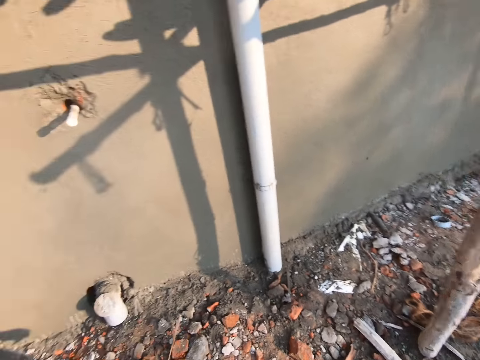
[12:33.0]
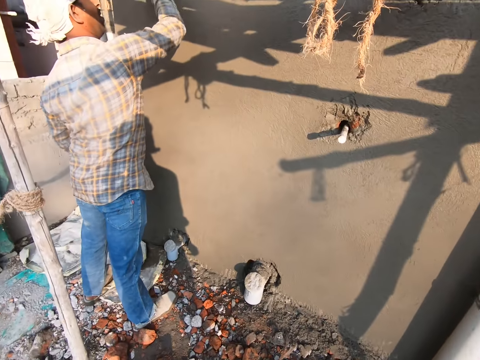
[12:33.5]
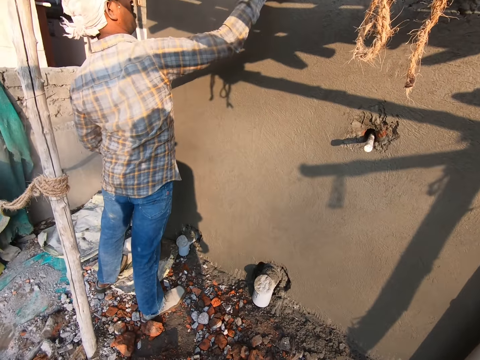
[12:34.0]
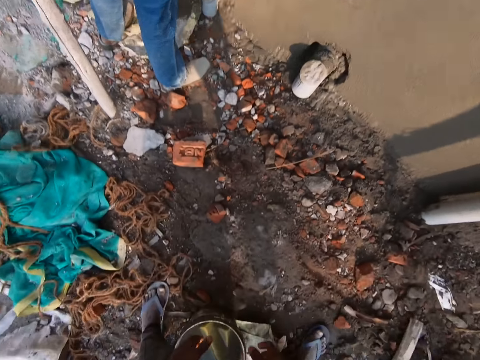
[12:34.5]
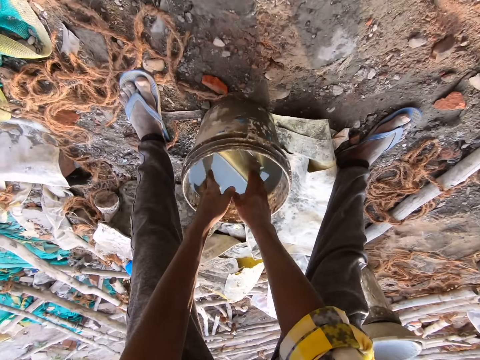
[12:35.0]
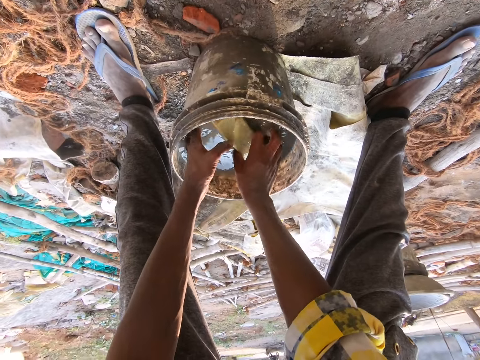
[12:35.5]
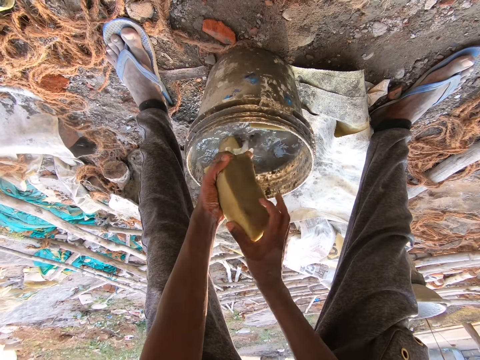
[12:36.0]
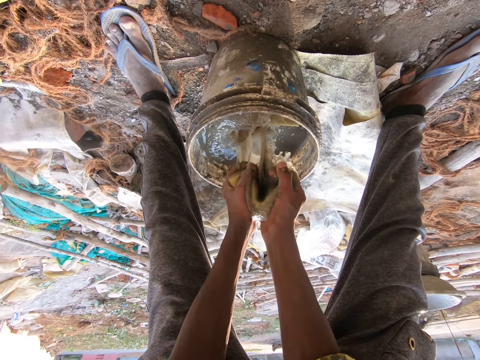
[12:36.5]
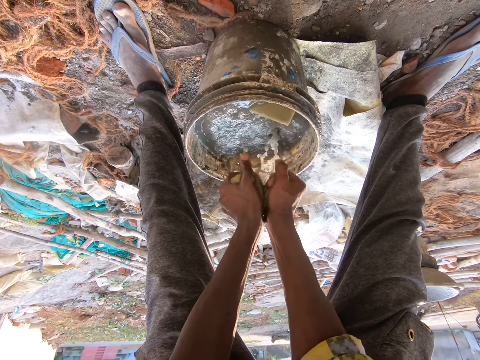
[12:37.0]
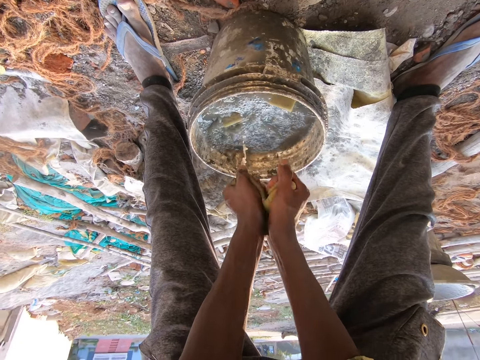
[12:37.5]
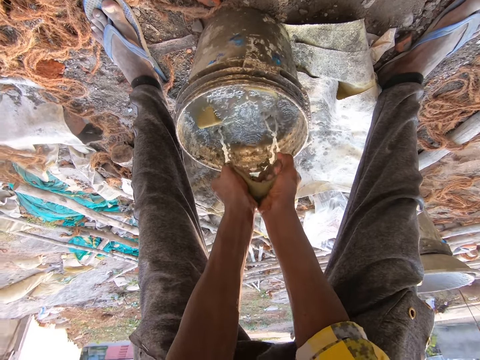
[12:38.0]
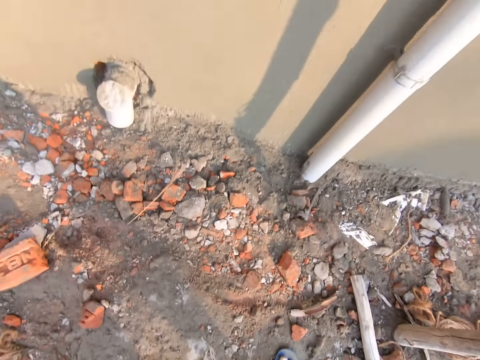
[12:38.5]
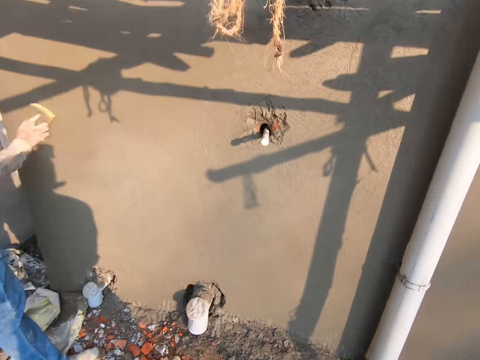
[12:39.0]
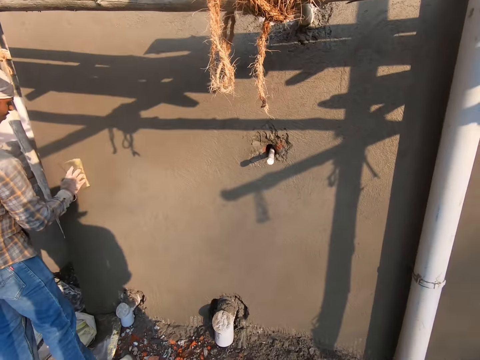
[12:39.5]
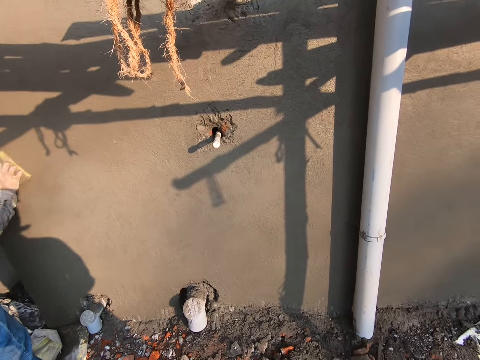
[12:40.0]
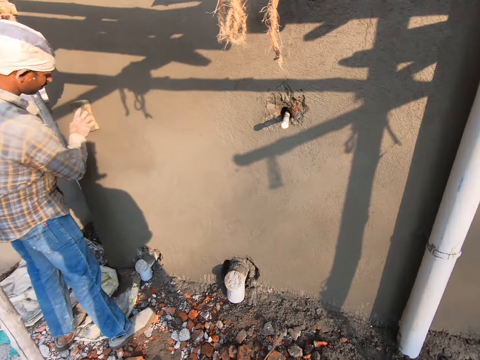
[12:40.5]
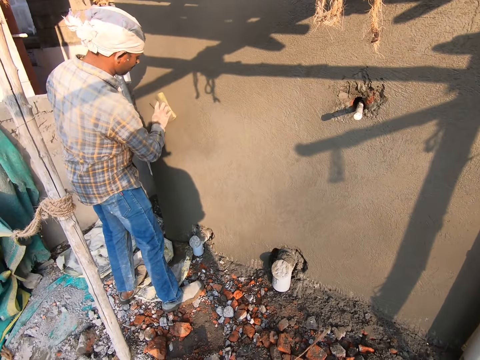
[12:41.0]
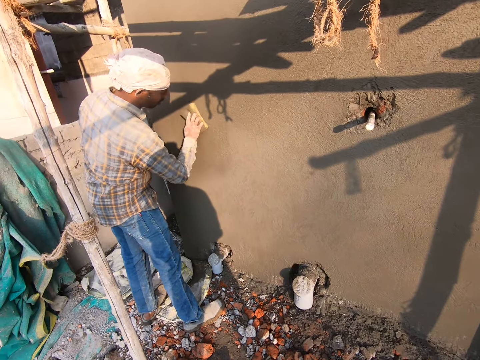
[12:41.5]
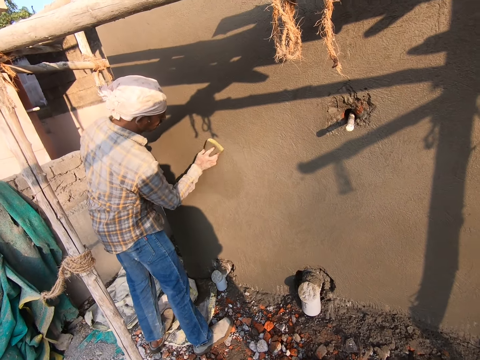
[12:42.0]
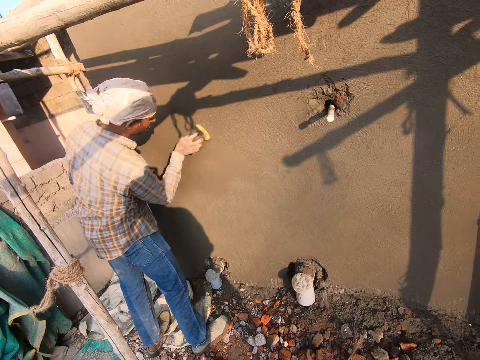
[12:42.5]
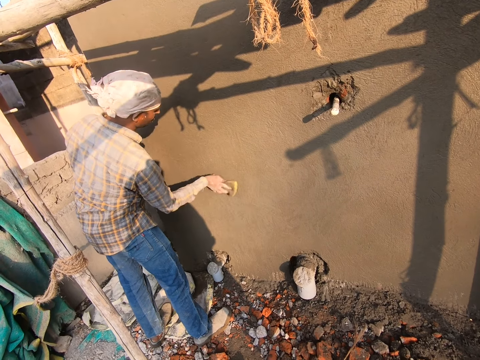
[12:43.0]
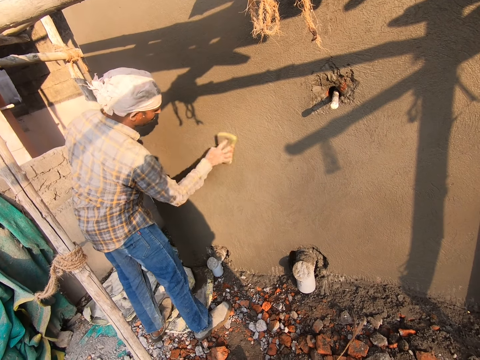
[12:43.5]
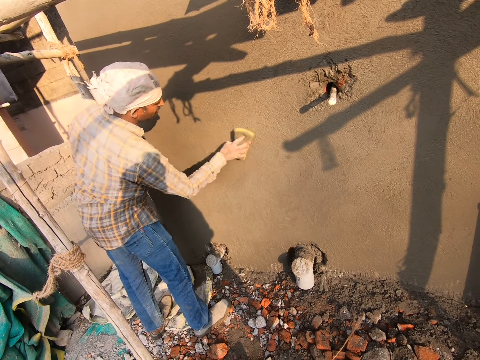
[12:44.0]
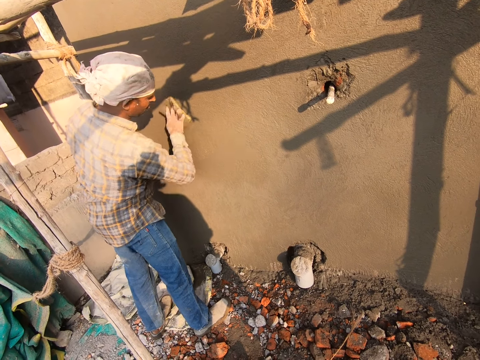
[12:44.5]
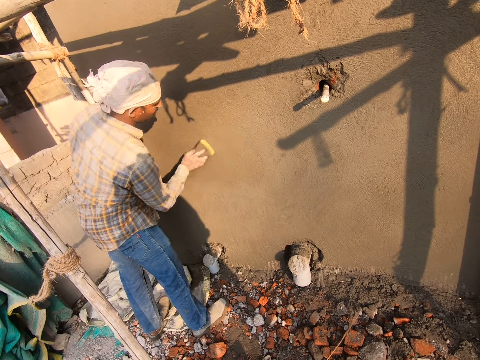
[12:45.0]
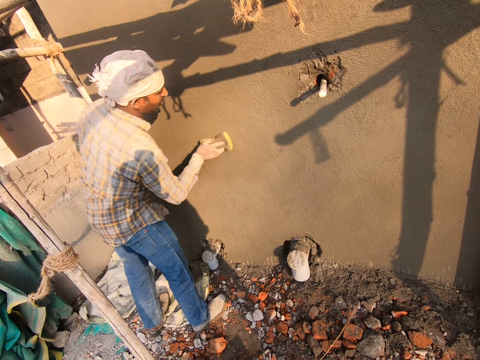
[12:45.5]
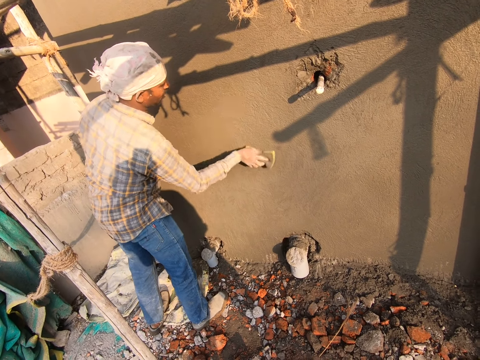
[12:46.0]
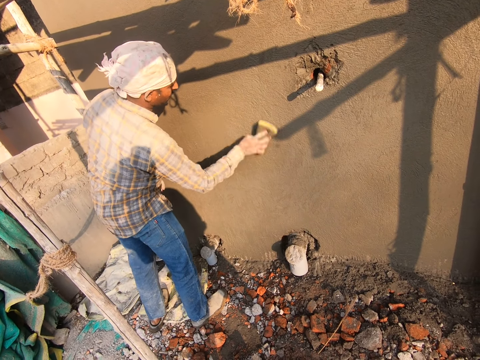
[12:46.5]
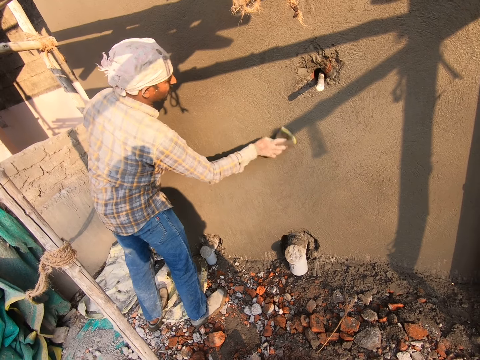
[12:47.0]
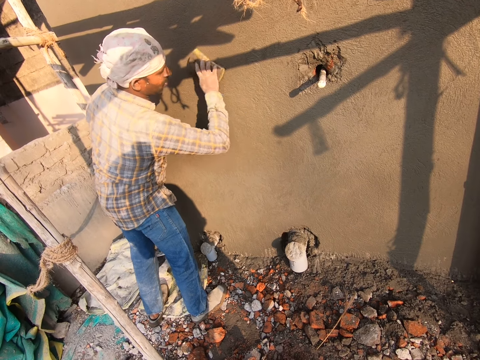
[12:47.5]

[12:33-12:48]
The camera wearer rubs a foam on a wall with his right hand. He takes the foam from the bucket with his right hand. He squeezes the foam with both hands. He stares at a man.

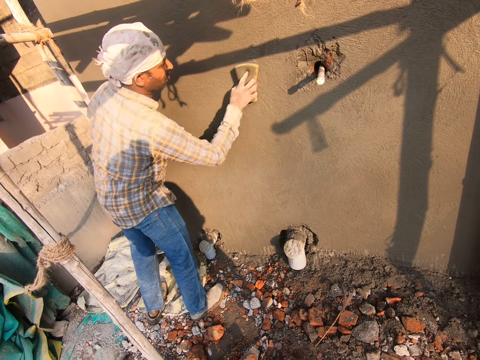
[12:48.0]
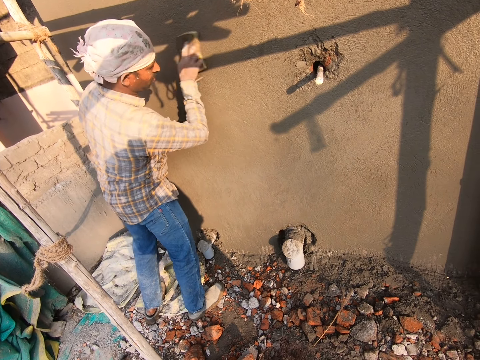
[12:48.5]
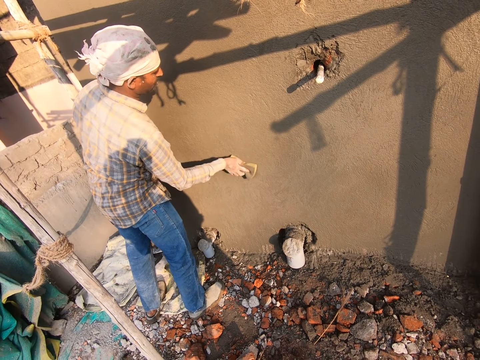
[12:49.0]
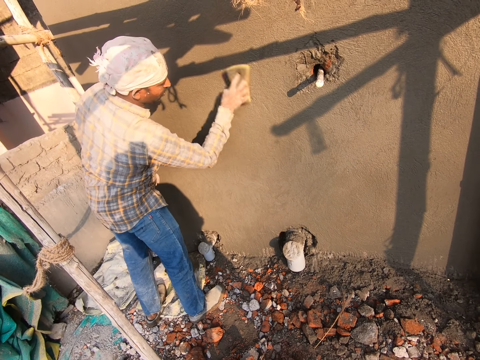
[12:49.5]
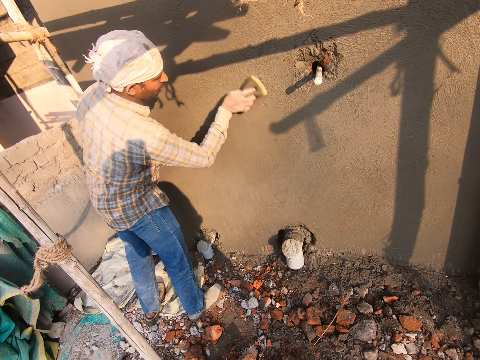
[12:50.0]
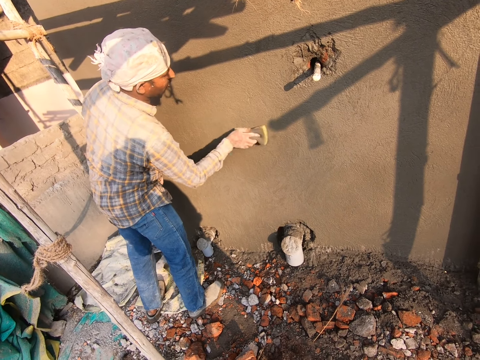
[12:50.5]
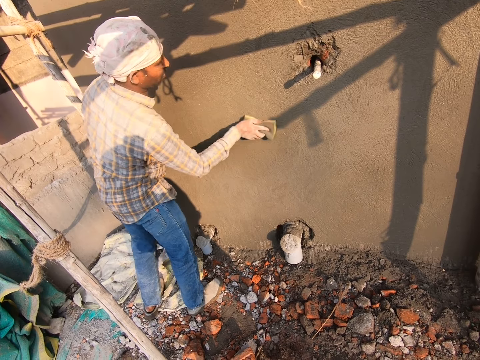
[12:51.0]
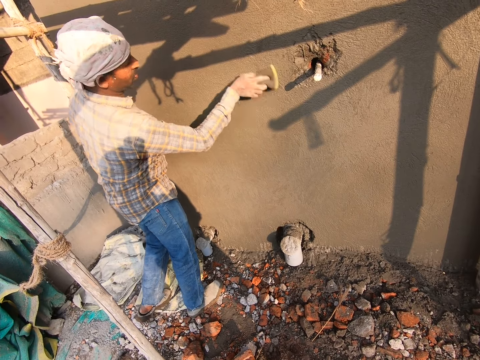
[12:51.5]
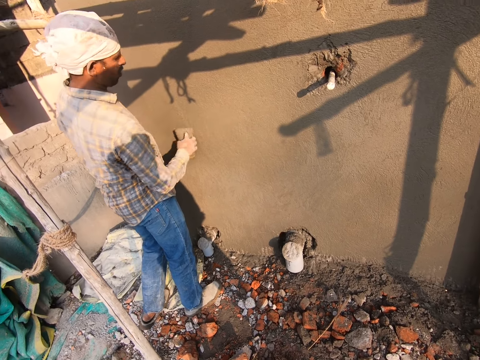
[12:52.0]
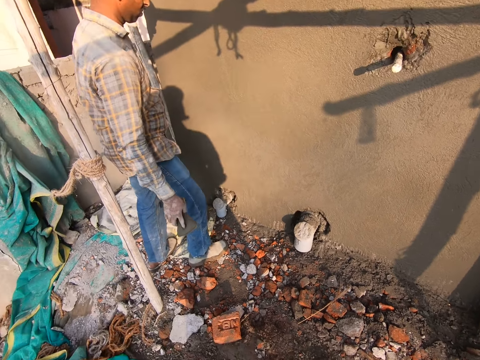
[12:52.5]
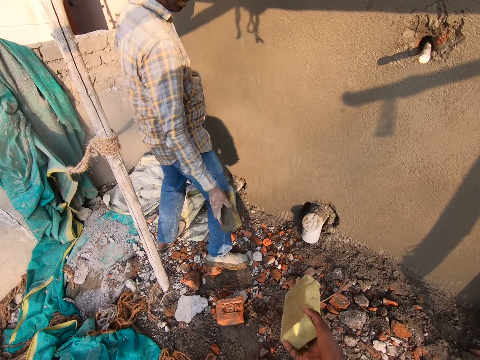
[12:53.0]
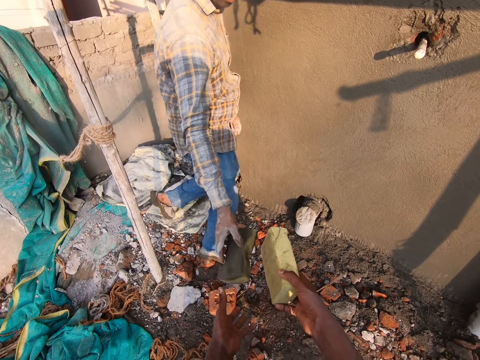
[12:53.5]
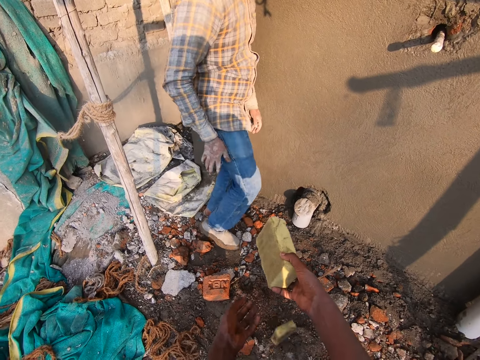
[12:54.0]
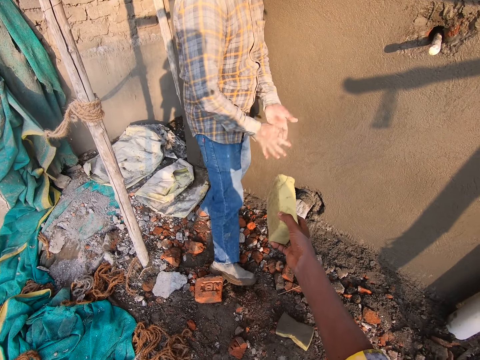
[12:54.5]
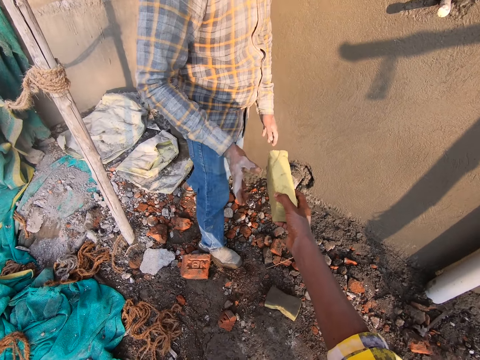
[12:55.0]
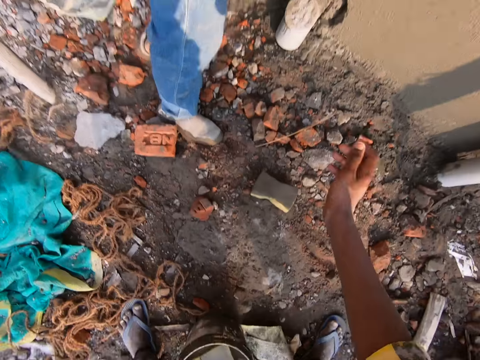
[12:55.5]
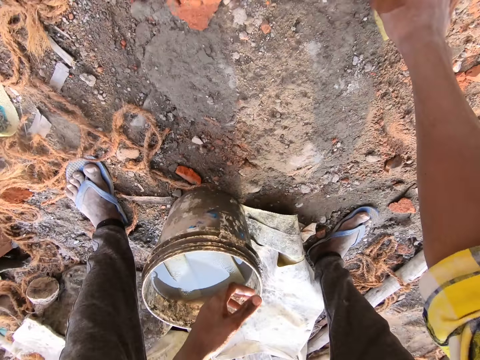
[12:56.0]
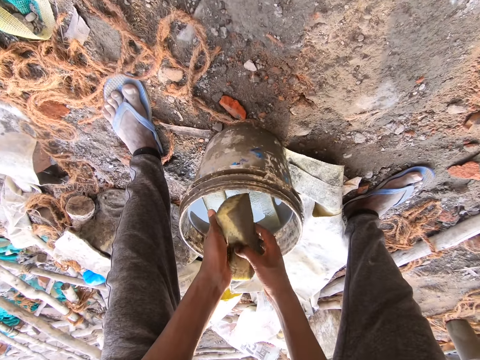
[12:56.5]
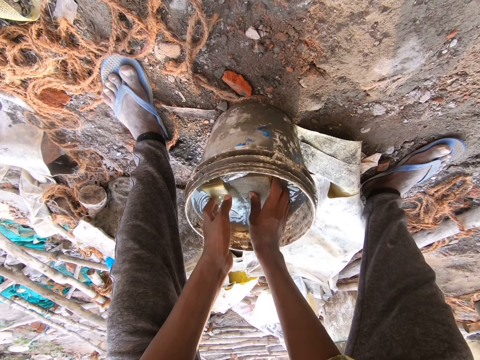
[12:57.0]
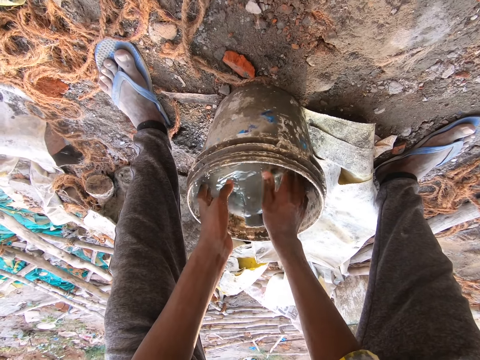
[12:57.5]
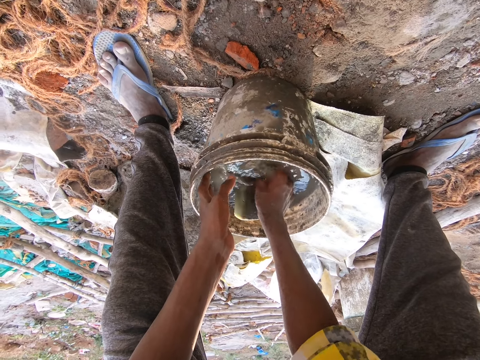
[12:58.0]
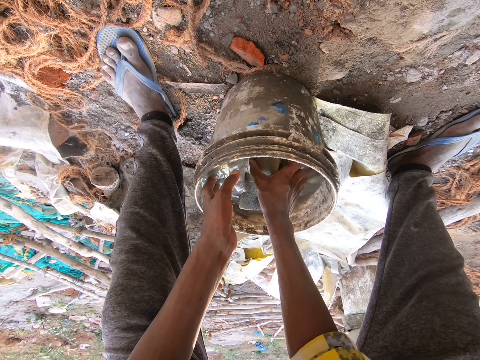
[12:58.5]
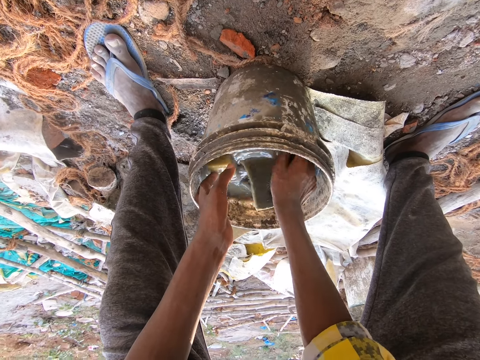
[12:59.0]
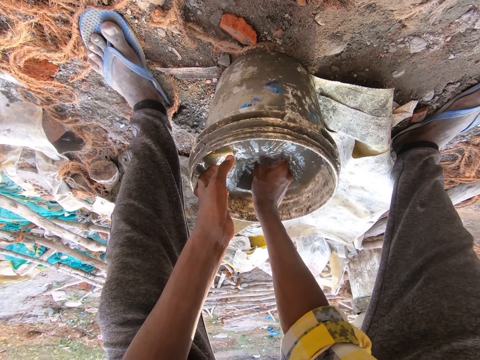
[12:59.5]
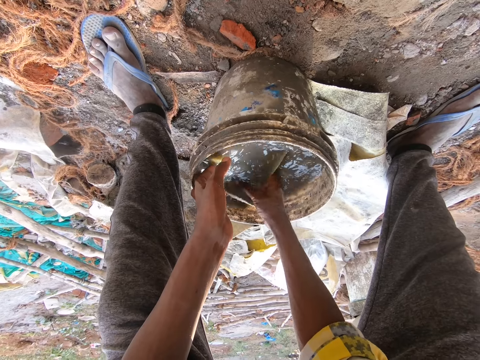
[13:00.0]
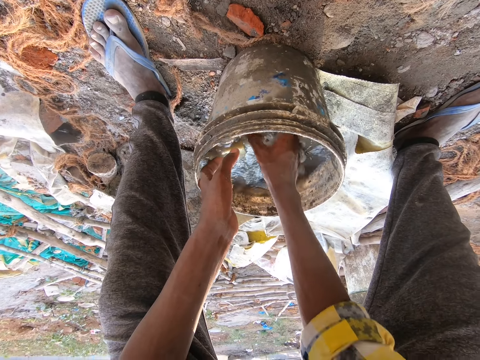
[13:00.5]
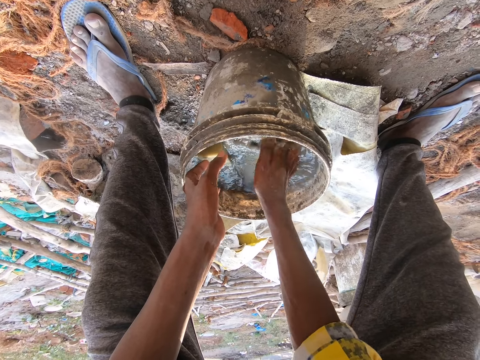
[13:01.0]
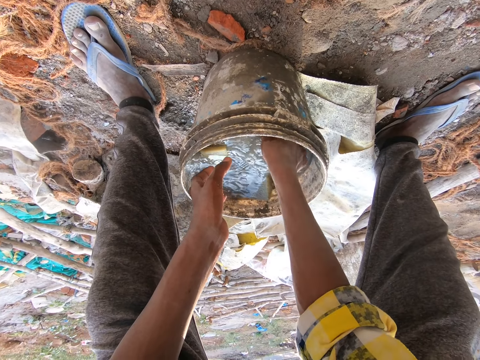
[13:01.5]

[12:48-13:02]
The camera wearer interacts with a man. The man throws a foam or sponge to the left hand of the camera wearer with his right hand. The man puts the sponge on the ground. The camera wearer rubs his right hand on his jean trousers and claps his hands. The man takes the foam from the right hand of the camera wearer with his right hand. The camera wearer hands the sponge to the man. He picks up the foam from the ground. He puts the foam in the bucket on the ground with his right hand. He soaks the sponge in water.
